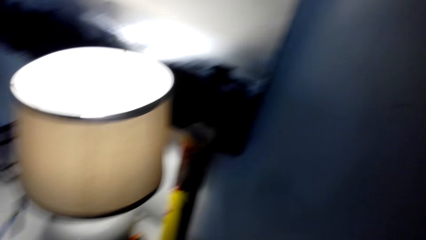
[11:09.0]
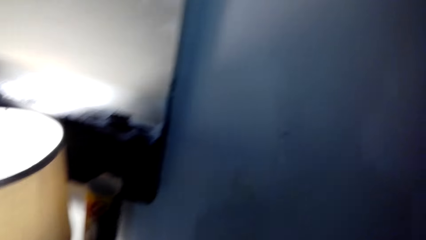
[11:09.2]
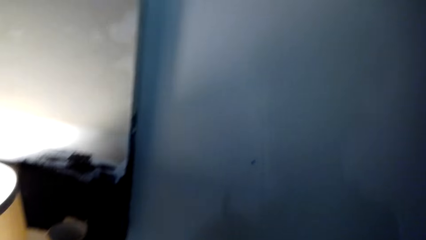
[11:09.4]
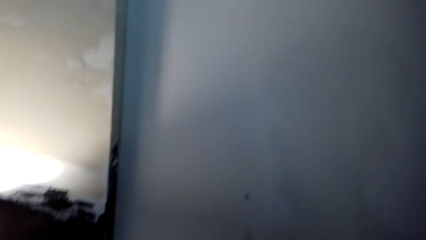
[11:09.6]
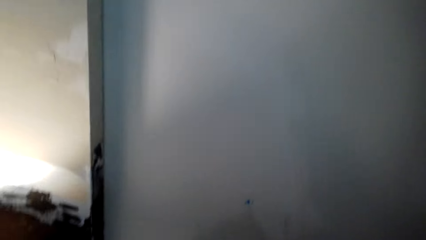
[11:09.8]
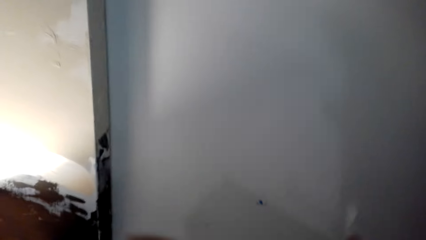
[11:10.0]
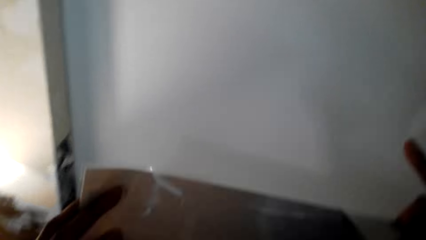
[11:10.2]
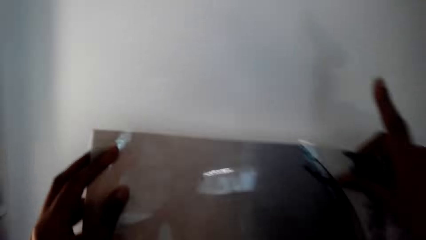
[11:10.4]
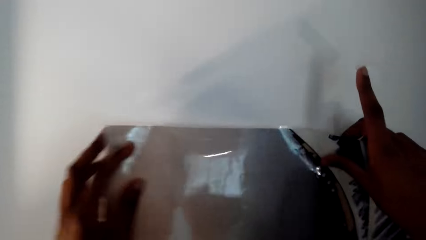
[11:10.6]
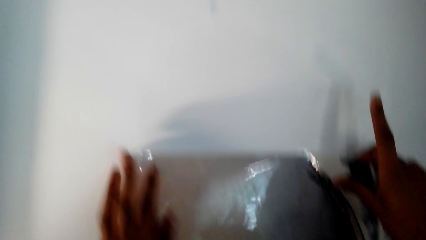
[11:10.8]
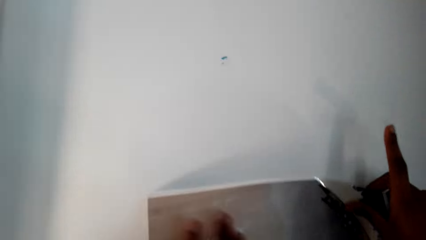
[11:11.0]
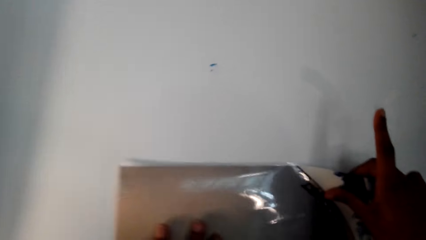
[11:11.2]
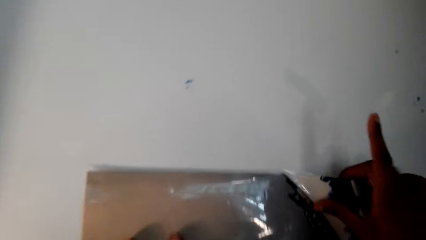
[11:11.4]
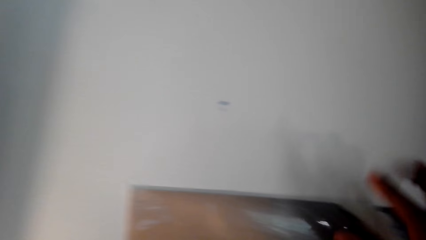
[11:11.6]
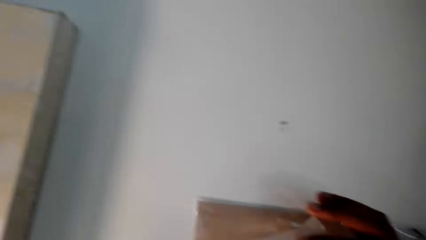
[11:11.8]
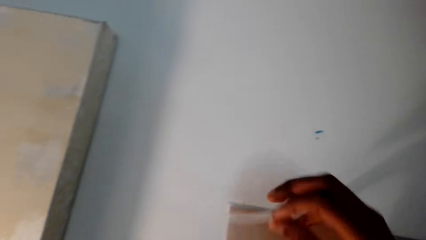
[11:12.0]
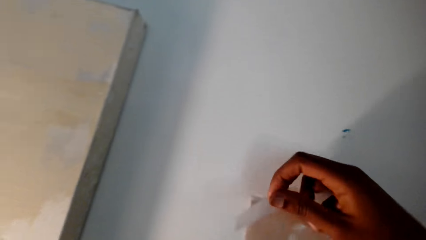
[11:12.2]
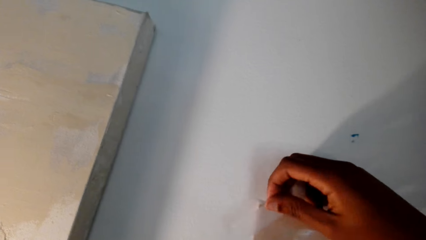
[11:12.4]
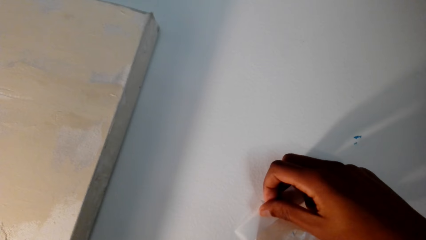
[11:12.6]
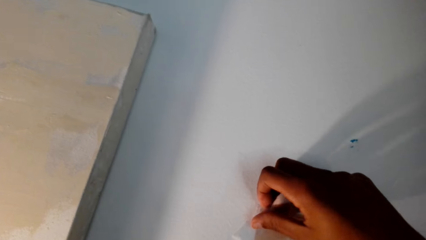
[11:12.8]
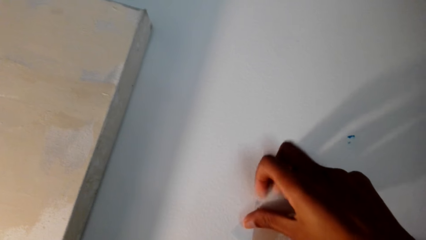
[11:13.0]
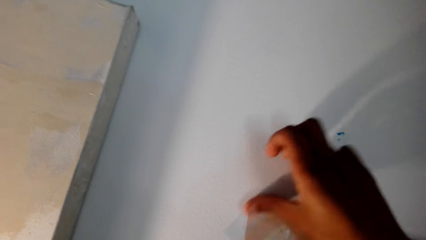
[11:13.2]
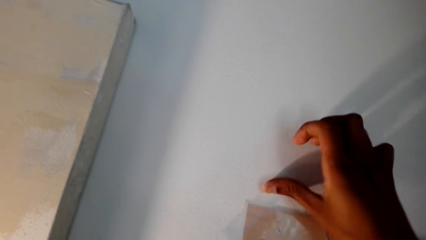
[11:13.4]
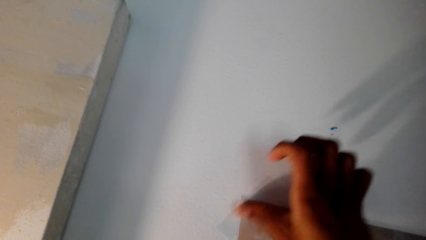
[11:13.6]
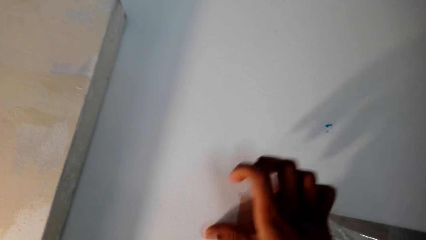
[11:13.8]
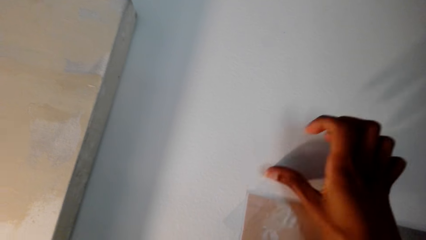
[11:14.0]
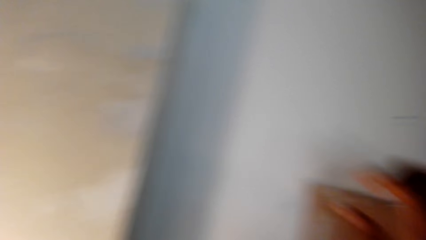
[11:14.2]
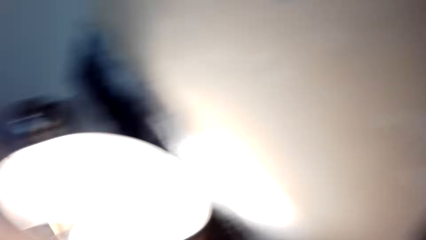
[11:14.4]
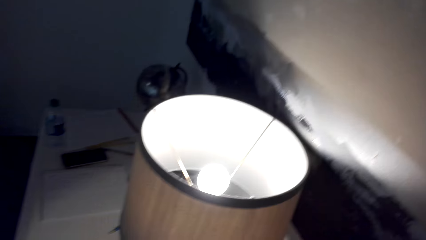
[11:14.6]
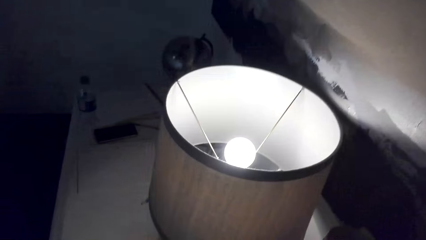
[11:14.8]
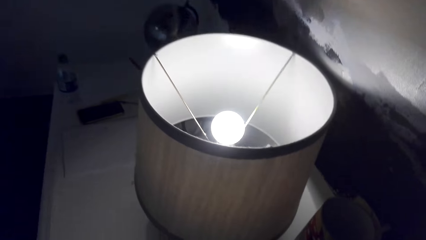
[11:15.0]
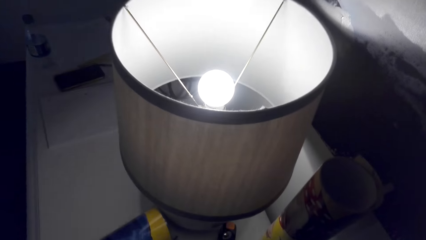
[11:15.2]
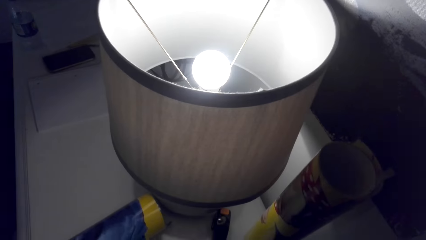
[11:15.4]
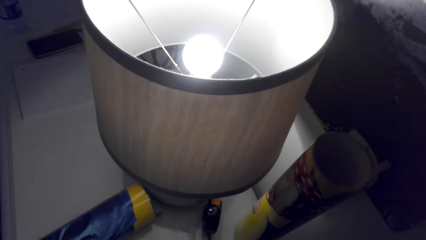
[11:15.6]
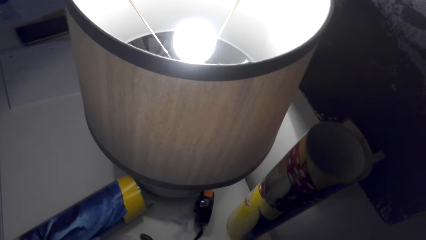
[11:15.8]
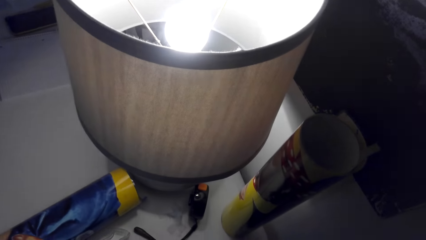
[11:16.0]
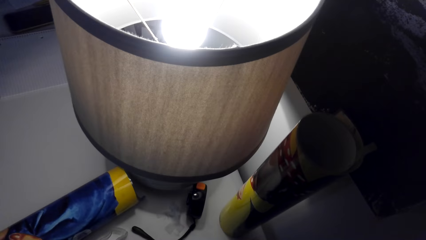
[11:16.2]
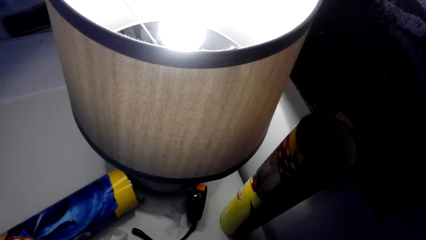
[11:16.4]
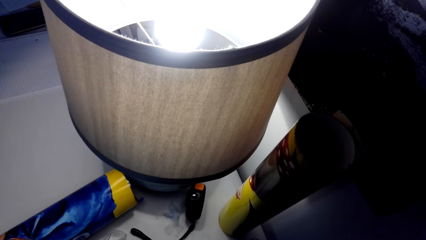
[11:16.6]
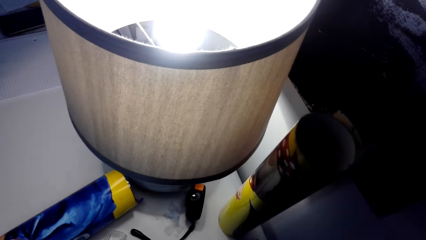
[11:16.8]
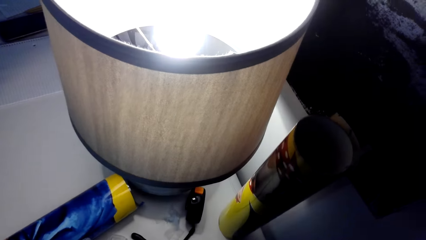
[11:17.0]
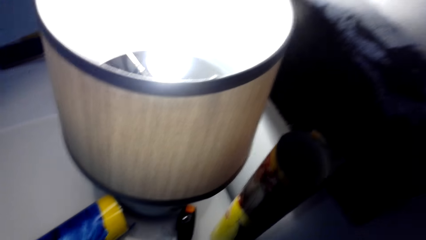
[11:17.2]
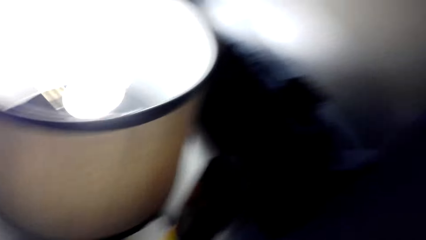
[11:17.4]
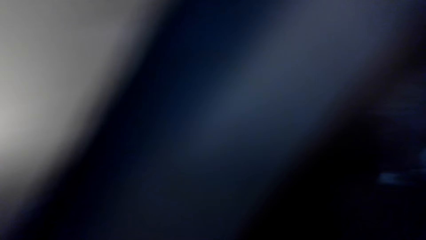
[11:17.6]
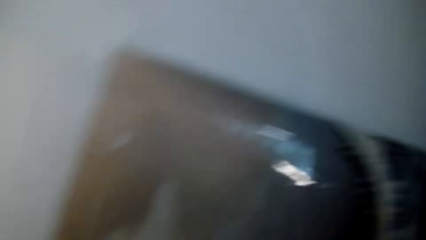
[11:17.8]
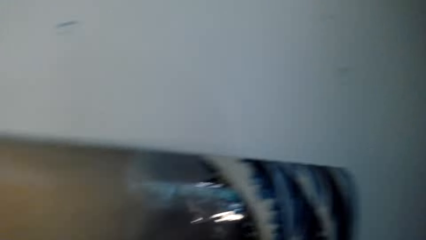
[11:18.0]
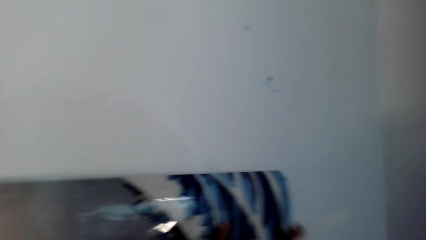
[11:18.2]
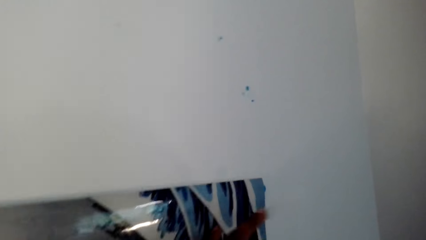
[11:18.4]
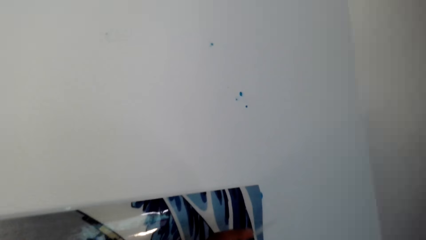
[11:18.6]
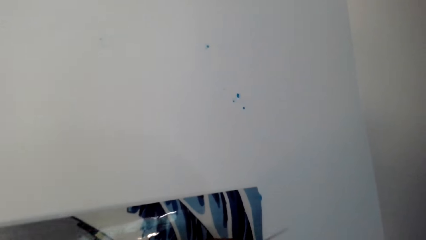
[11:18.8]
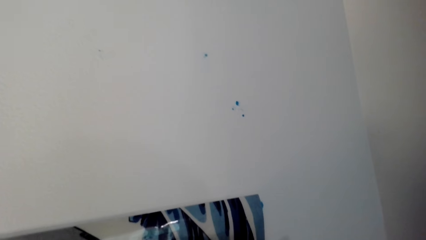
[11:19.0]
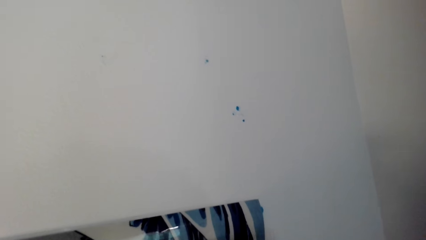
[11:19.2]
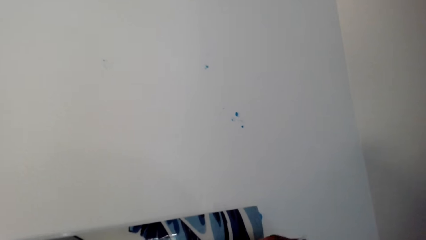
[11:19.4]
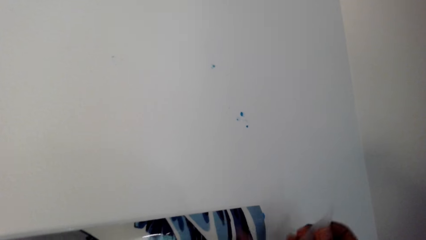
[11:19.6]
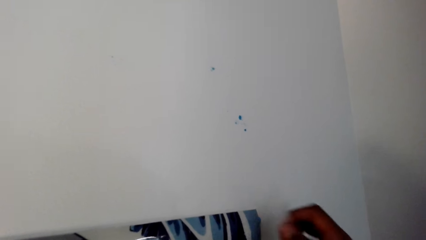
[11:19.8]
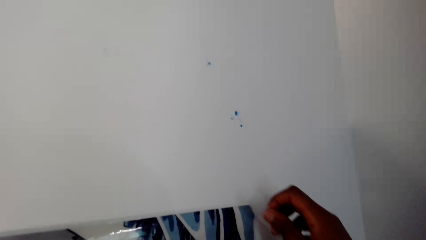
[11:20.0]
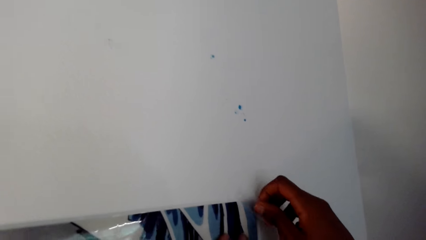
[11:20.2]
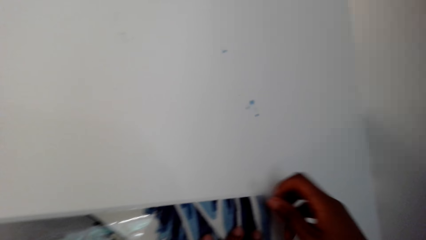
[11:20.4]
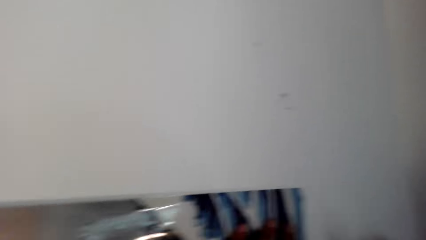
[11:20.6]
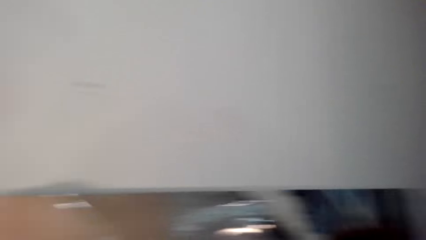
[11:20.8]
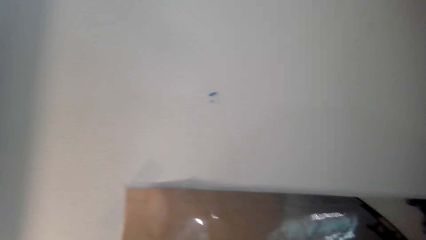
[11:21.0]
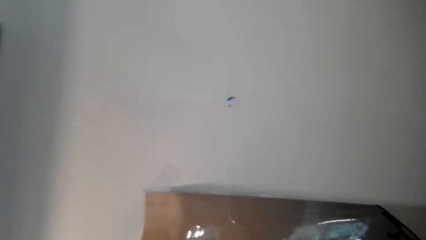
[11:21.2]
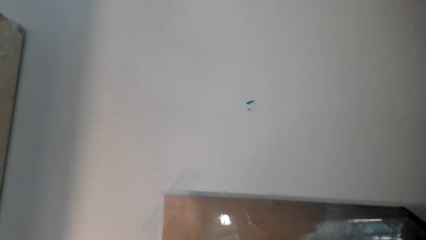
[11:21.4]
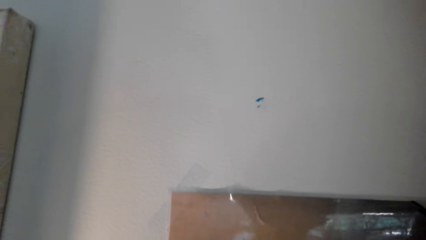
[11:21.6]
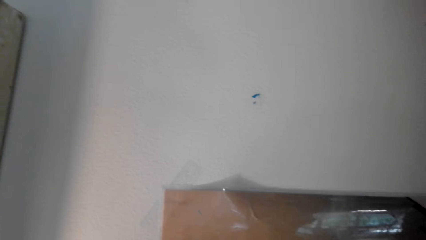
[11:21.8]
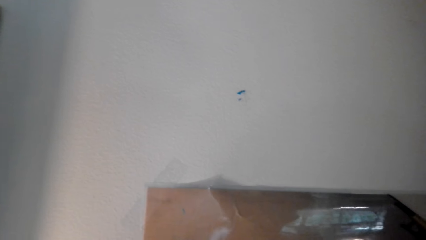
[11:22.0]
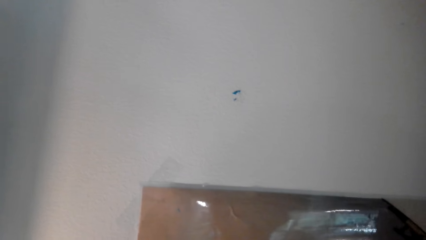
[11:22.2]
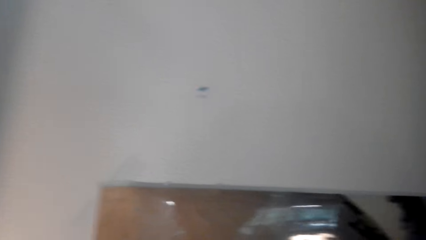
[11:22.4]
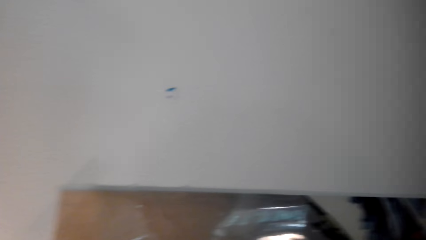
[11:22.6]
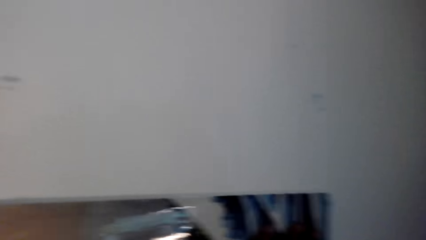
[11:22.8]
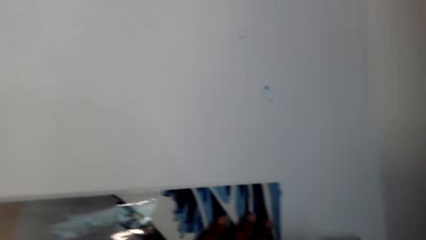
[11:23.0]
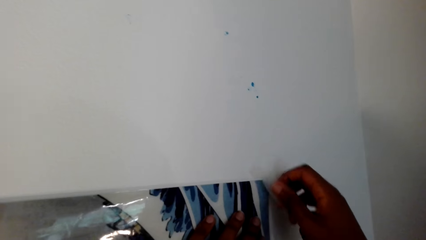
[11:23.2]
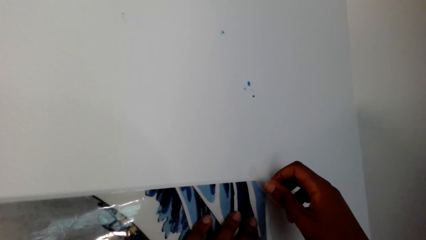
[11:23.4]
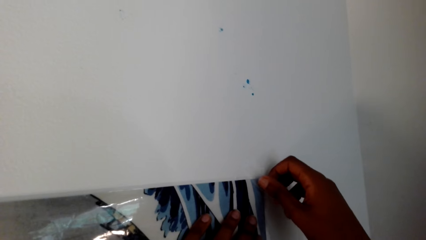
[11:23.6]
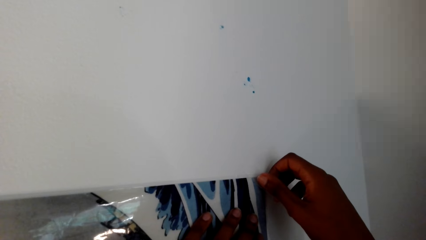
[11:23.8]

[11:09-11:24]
The camera wearer mounts the paper or picture on the wall. They put tape on the picture. They look around. They touch the picture. They stick the paper on the wall with sellotape.
